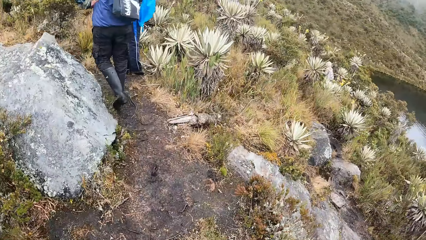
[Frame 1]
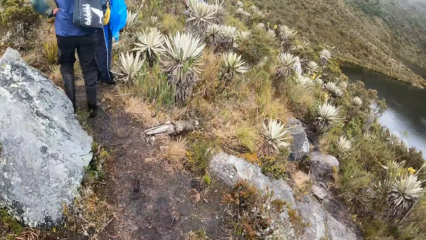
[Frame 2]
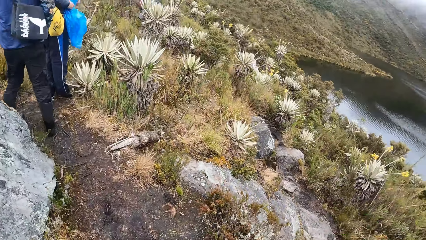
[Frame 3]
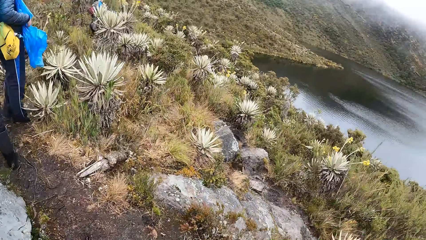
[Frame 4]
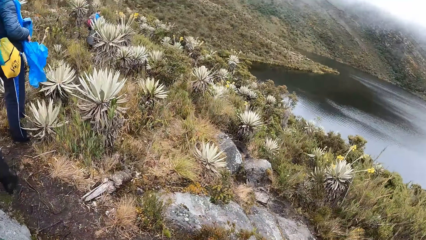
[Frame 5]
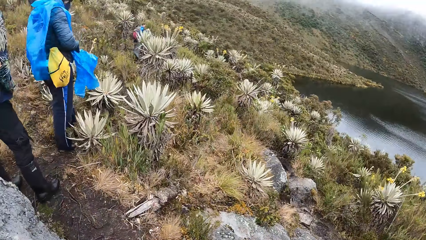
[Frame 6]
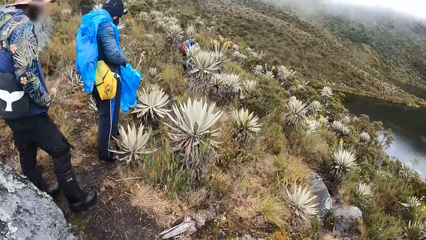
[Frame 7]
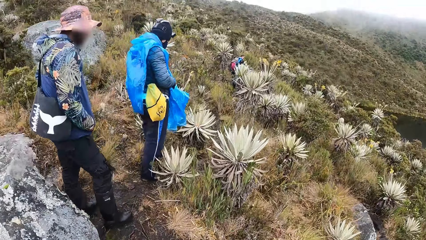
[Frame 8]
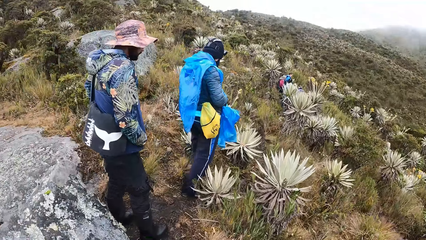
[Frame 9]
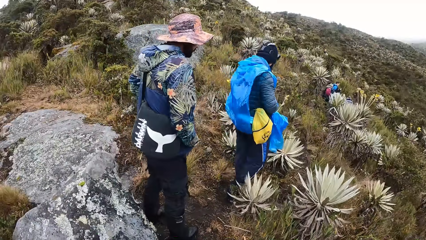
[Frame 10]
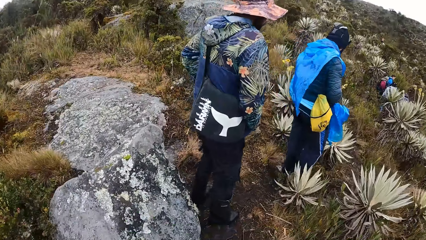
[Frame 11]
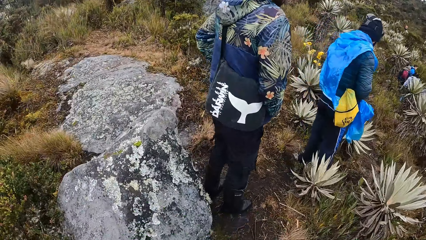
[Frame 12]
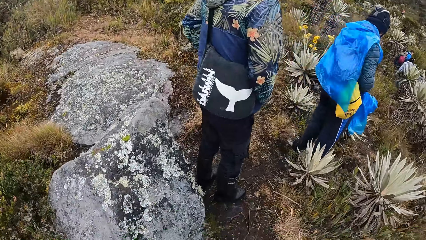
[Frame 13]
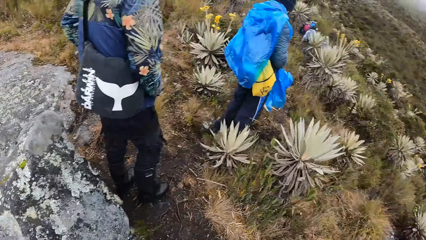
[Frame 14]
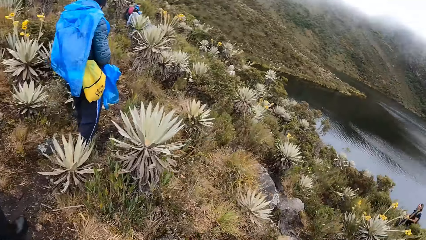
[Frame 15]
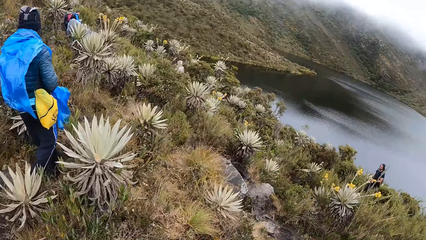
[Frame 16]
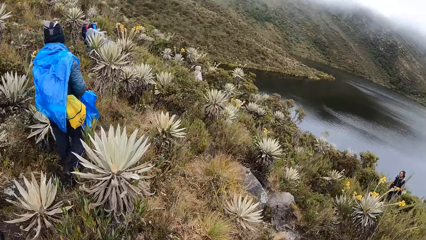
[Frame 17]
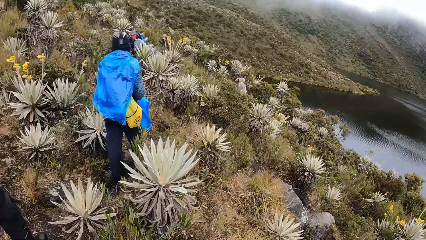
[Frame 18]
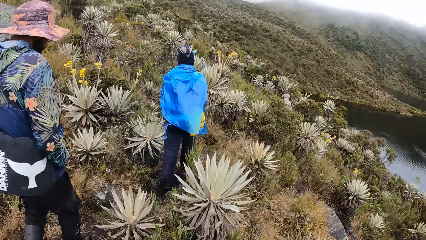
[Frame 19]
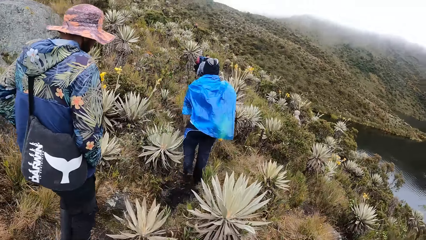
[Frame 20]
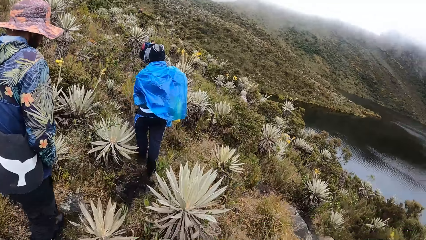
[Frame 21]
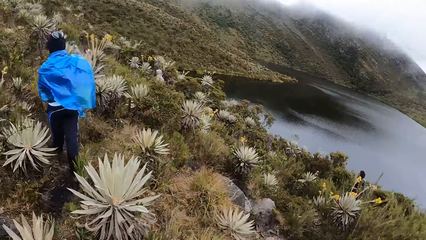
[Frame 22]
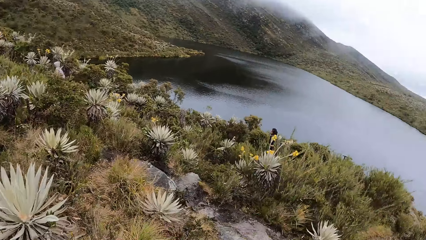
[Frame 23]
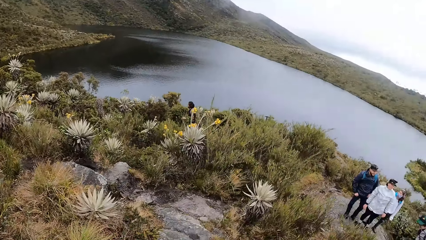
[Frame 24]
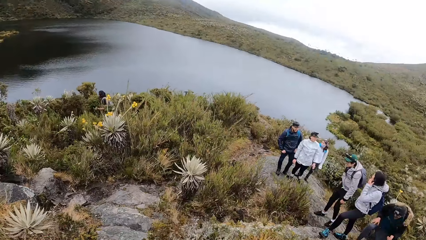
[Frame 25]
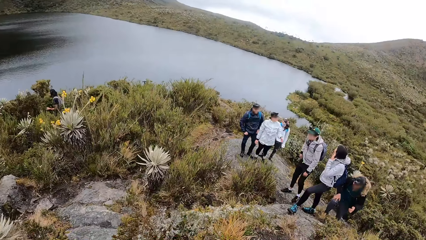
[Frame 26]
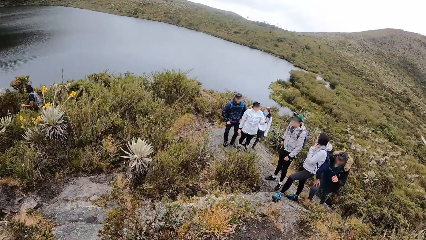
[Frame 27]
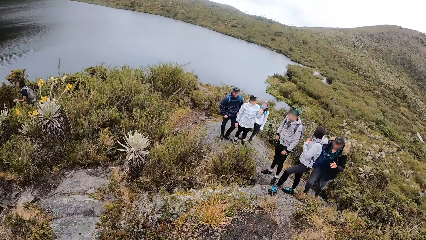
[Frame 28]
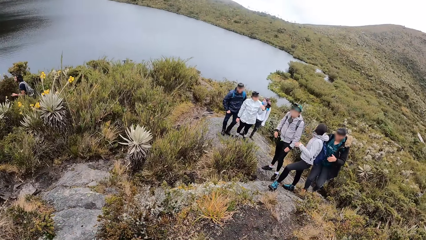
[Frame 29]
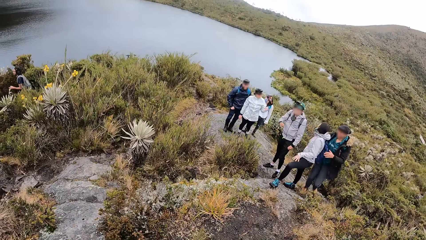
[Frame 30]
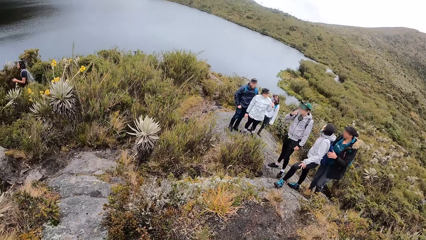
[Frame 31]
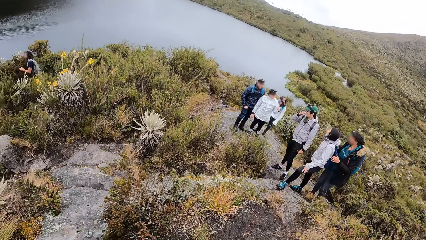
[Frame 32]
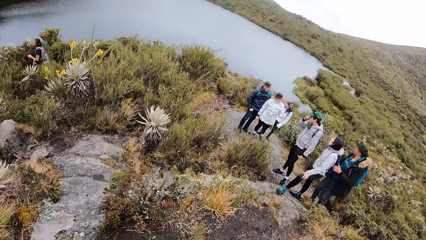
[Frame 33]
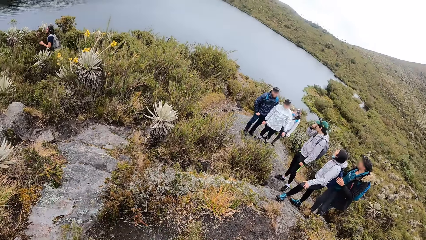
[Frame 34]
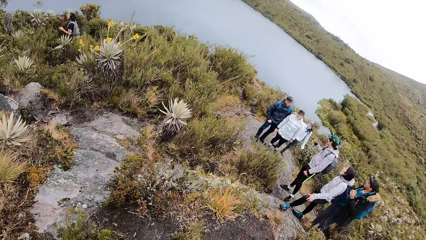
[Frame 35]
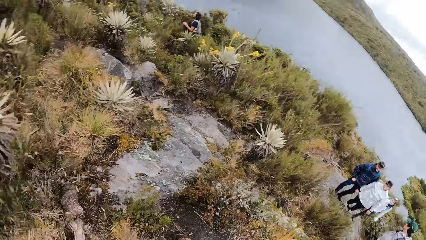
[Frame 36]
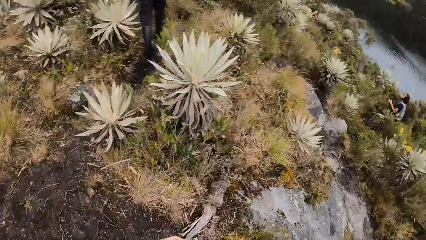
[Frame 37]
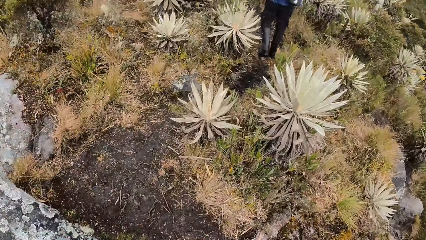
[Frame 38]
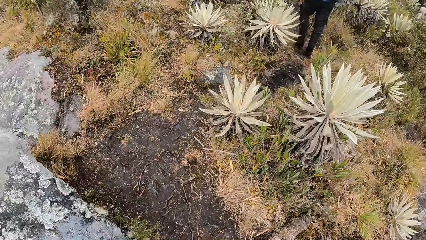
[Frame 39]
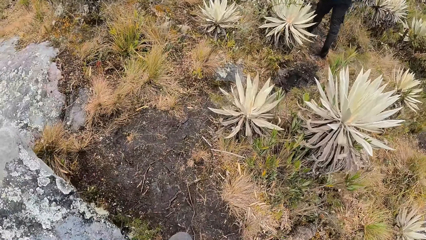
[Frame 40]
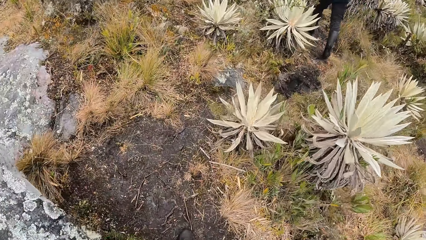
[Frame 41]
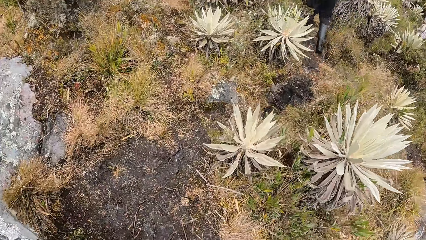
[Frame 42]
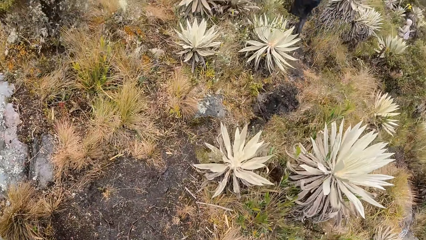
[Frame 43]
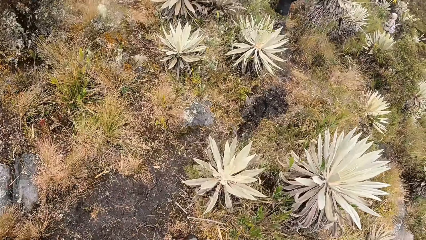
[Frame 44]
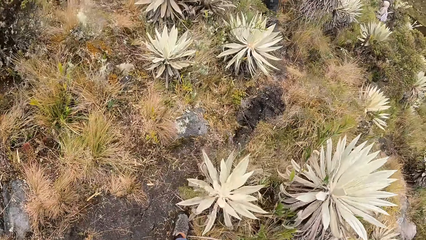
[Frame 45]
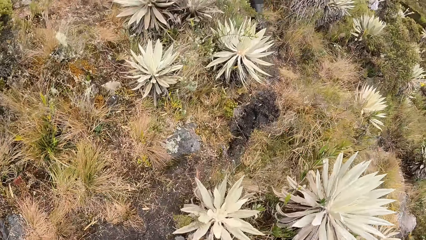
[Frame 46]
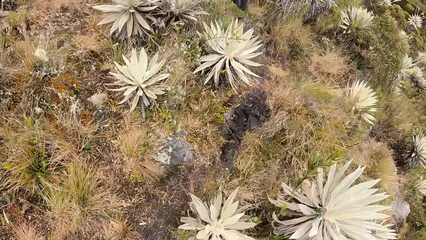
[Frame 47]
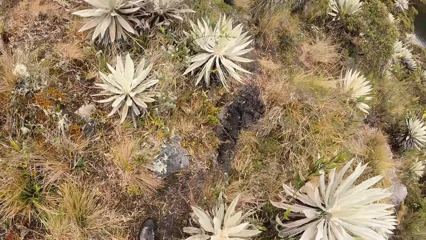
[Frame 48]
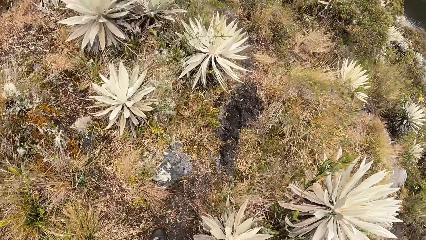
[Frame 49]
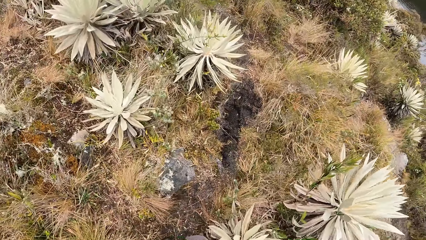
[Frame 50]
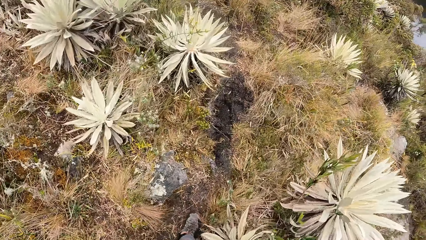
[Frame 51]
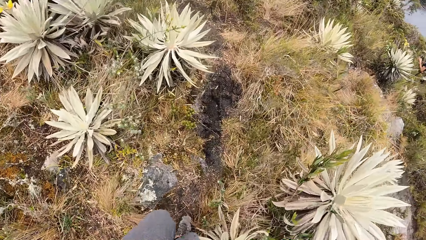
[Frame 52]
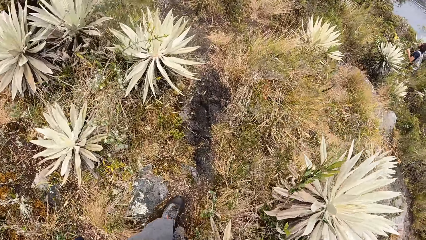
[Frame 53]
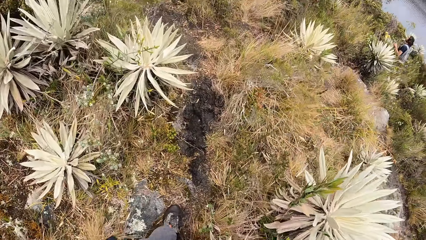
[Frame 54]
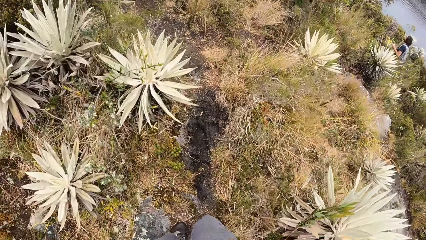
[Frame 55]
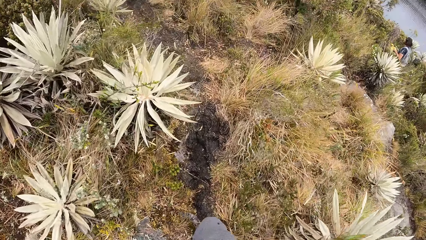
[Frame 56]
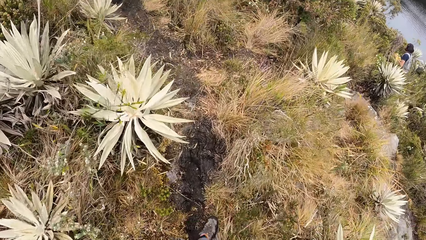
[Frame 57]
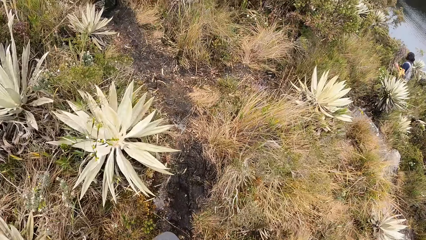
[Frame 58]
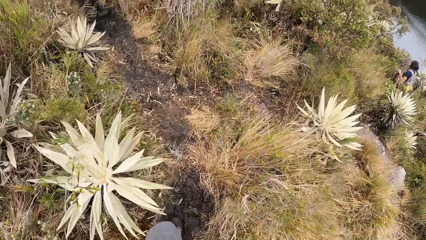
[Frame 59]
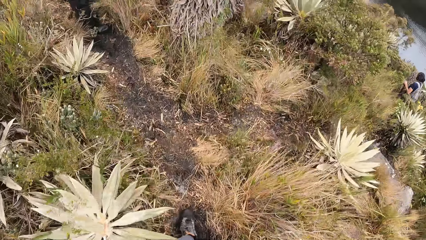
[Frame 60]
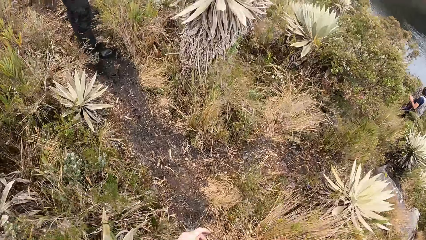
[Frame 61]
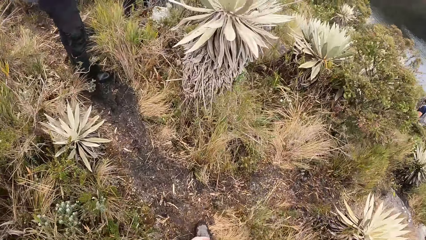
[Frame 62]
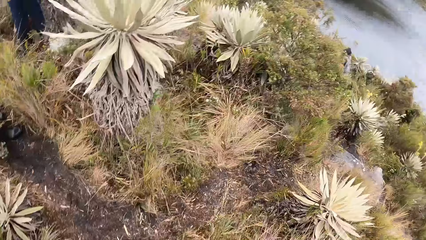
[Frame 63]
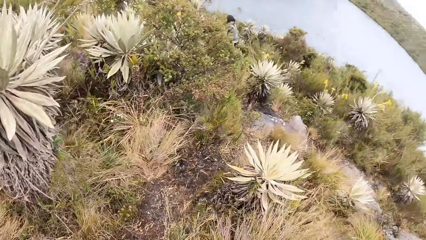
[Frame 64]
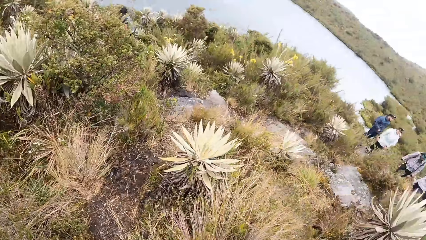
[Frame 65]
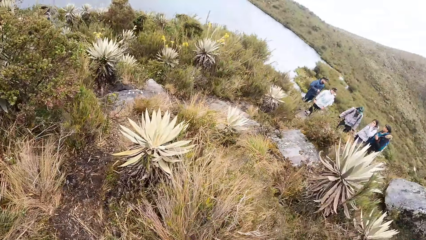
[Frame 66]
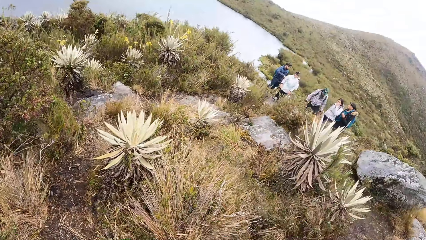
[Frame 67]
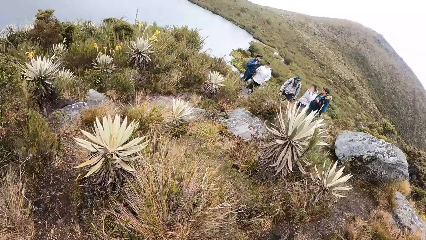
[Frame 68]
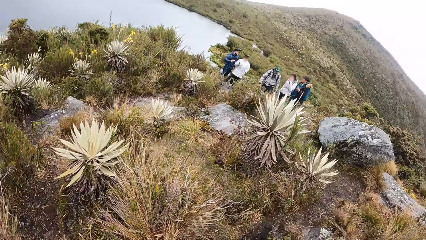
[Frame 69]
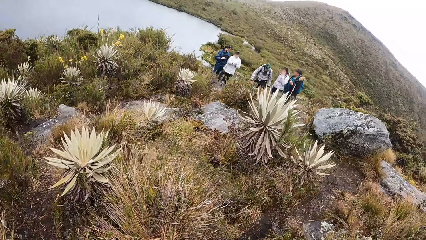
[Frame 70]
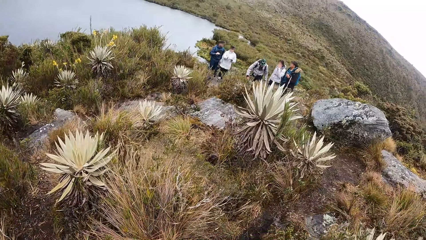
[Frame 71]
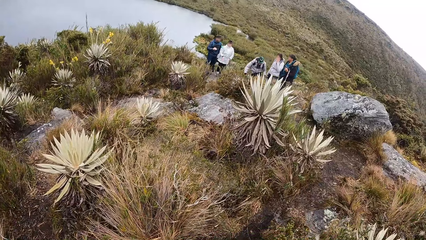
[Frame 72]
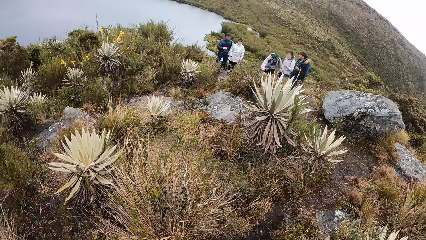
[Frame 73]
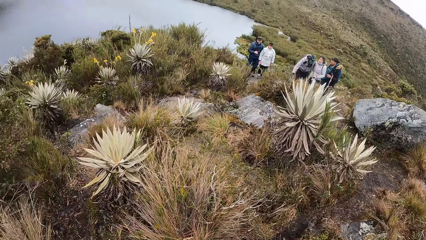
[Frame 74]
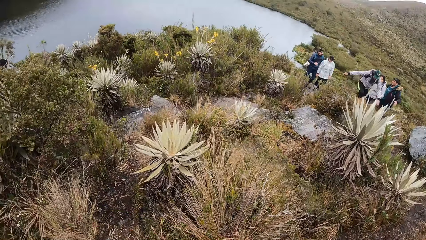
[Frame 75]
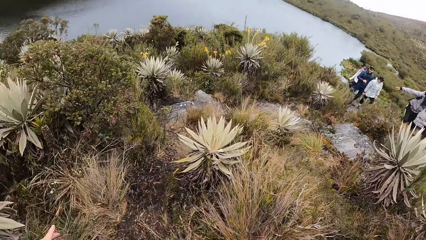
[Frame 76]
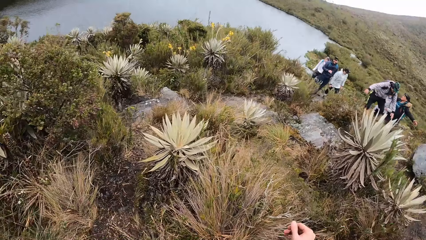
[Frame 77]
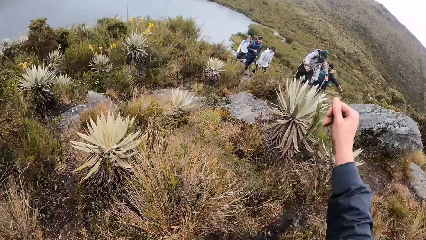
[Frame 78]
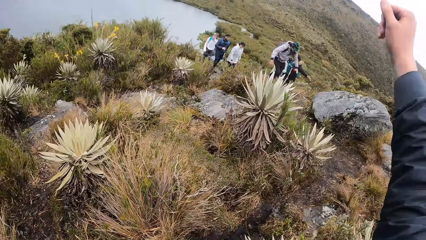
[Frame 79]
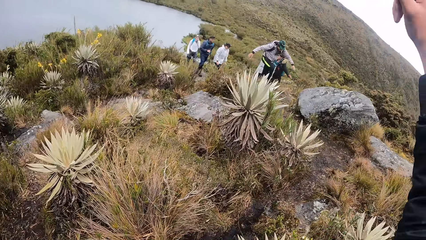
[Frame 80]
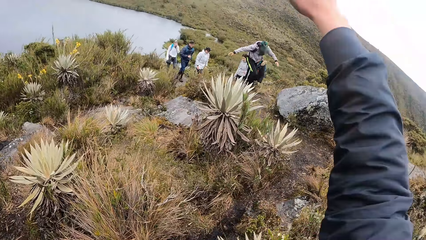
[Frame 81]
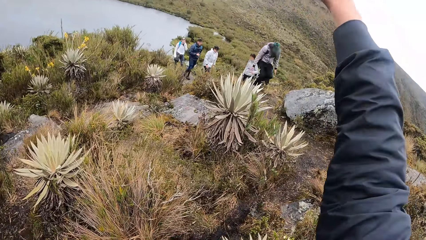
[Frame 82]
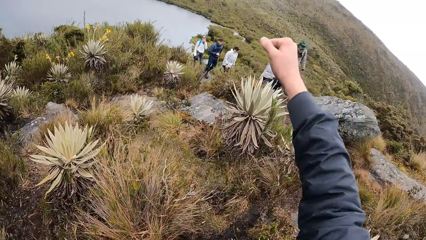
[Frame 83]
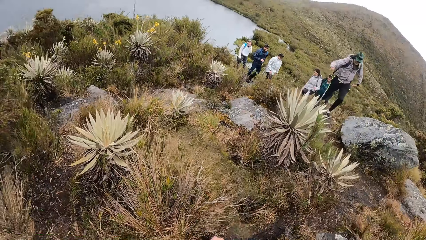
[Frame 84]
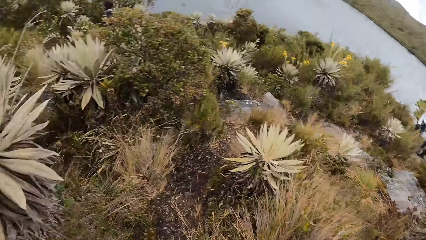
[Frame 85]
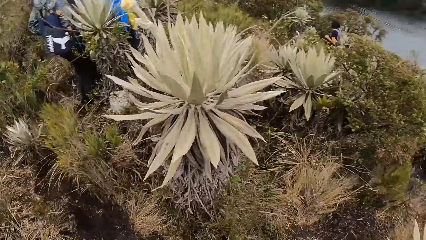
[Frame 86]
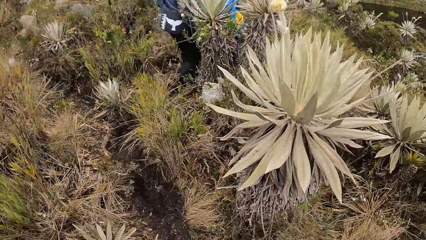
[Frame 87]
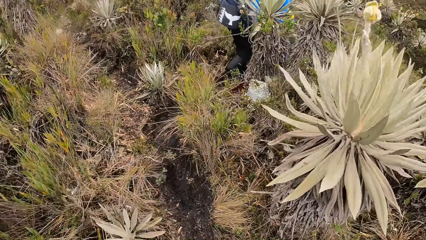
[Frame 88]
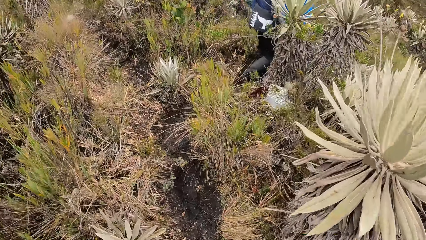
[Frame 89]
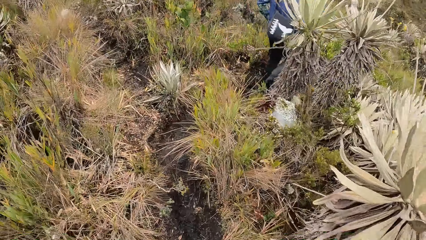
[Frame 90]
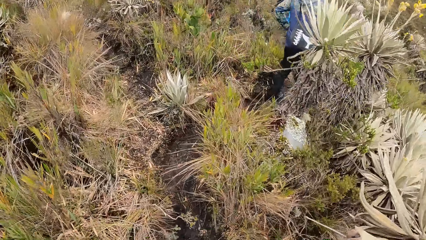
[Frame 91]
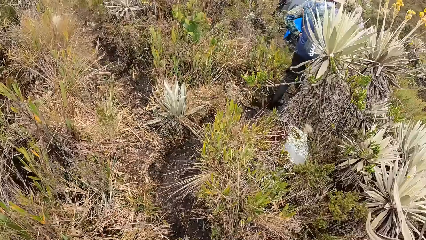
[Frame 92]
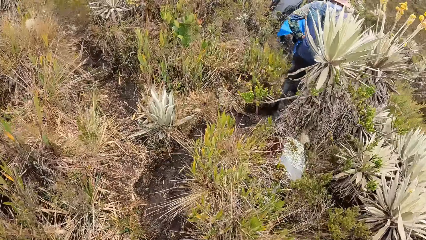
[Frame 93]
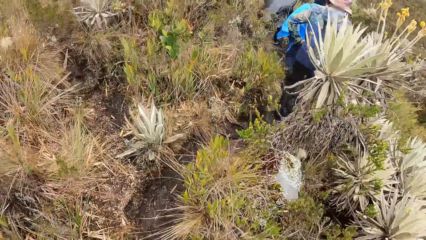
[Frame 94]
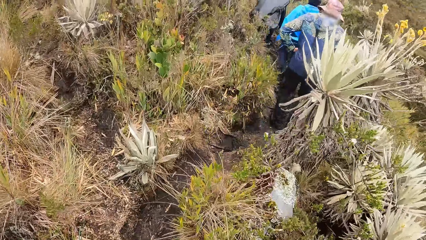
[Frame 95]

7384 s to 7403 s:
The camera wearer walks. He interacts with the group of people. He points with his right hand.
